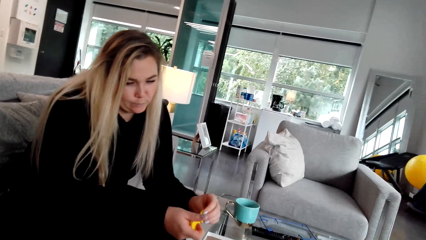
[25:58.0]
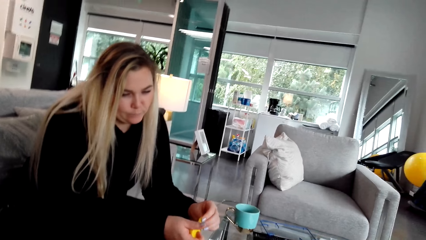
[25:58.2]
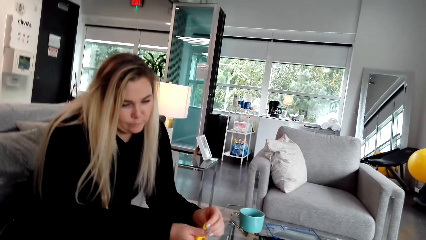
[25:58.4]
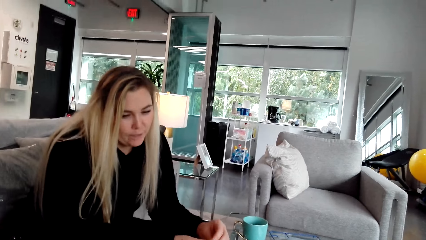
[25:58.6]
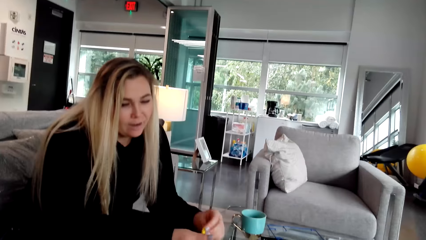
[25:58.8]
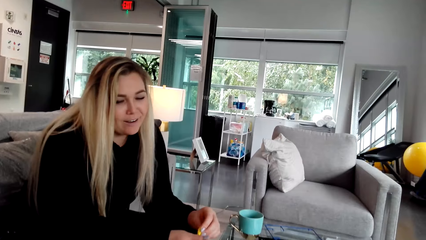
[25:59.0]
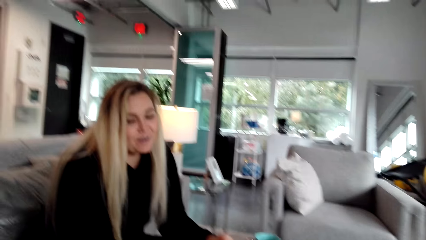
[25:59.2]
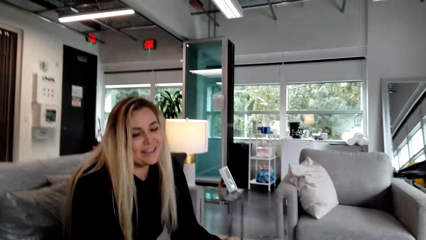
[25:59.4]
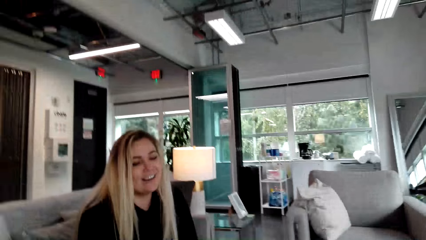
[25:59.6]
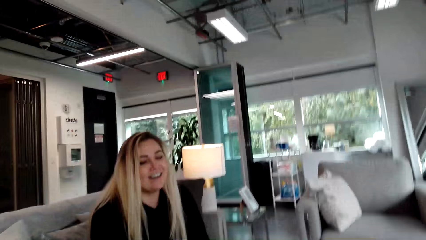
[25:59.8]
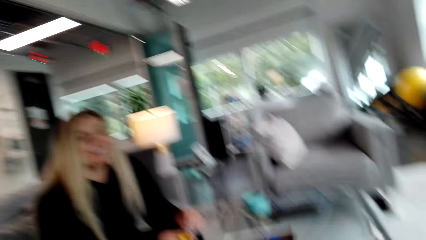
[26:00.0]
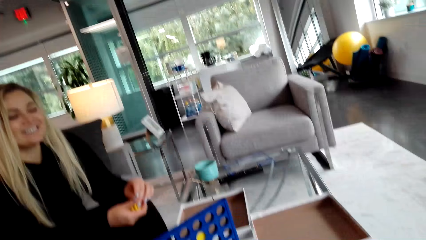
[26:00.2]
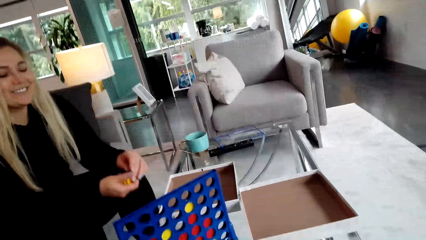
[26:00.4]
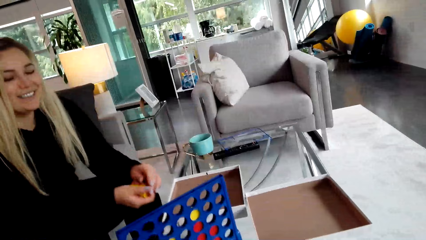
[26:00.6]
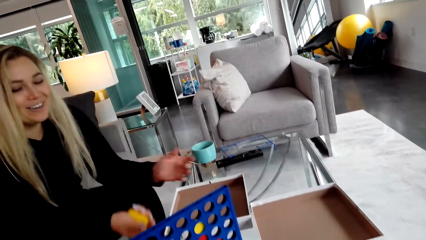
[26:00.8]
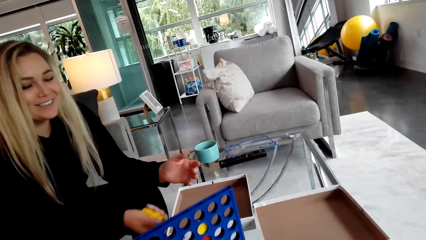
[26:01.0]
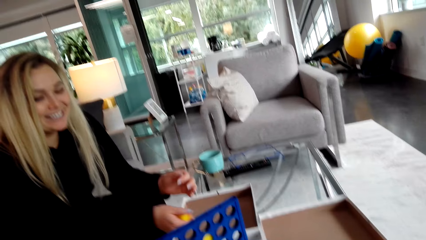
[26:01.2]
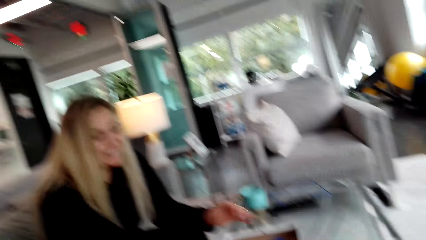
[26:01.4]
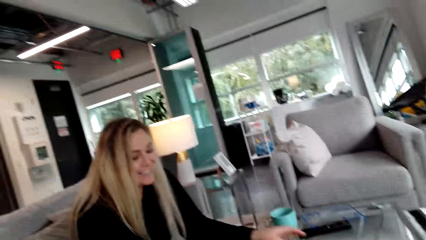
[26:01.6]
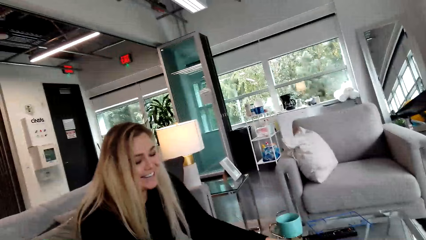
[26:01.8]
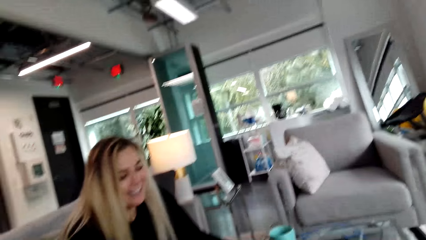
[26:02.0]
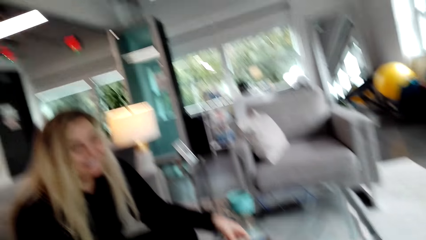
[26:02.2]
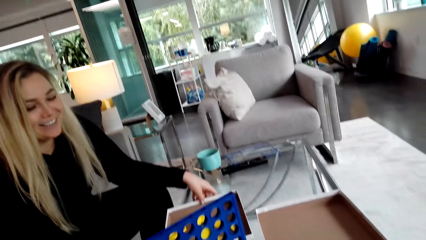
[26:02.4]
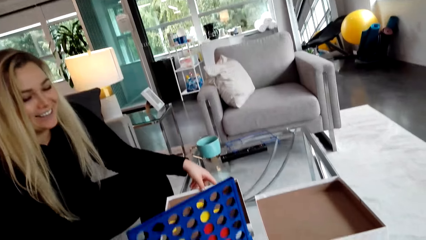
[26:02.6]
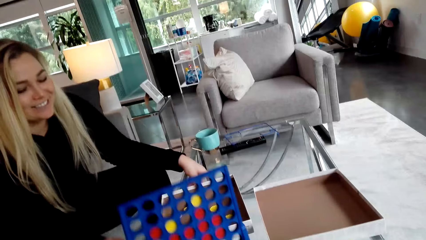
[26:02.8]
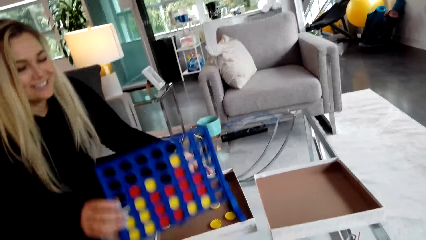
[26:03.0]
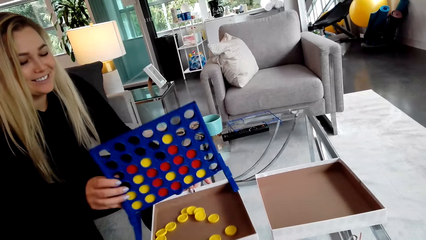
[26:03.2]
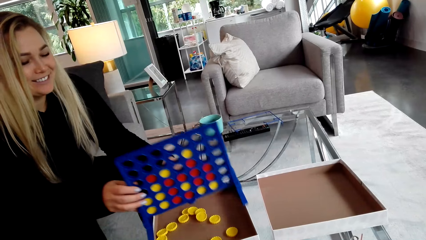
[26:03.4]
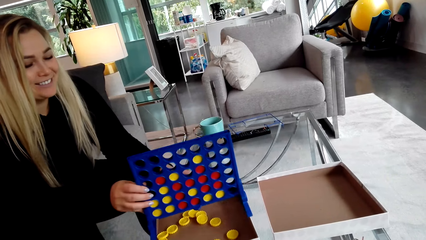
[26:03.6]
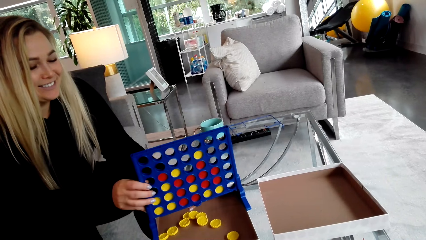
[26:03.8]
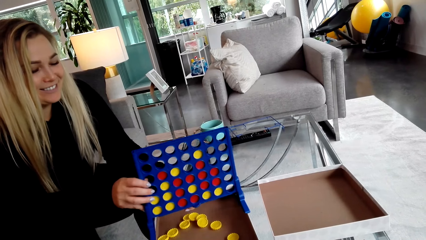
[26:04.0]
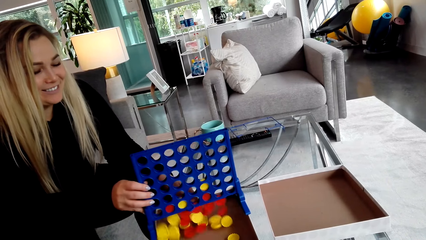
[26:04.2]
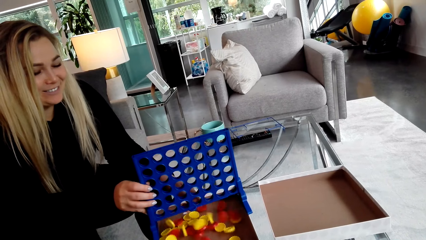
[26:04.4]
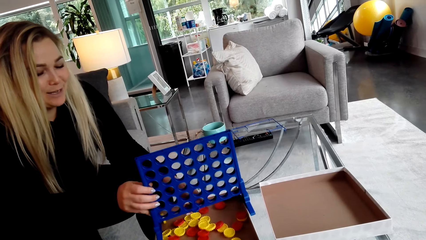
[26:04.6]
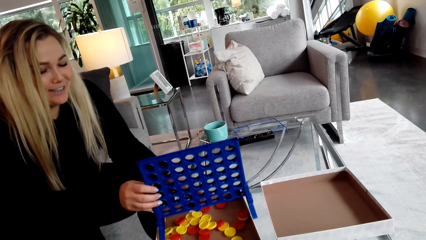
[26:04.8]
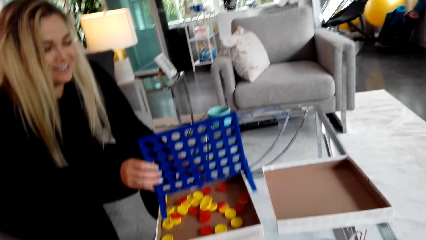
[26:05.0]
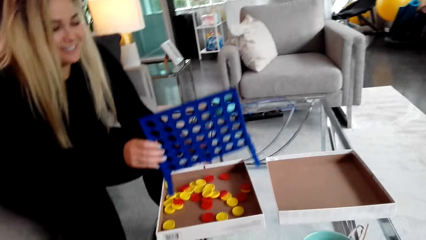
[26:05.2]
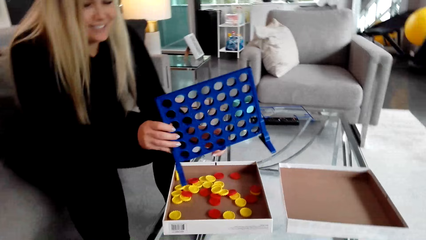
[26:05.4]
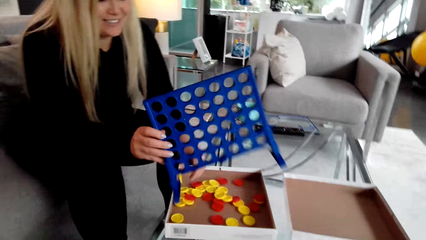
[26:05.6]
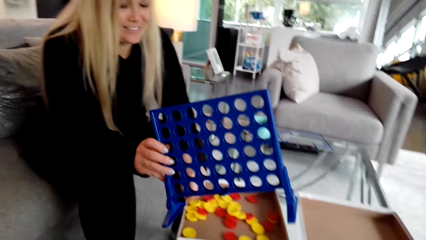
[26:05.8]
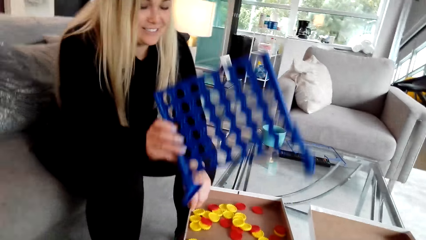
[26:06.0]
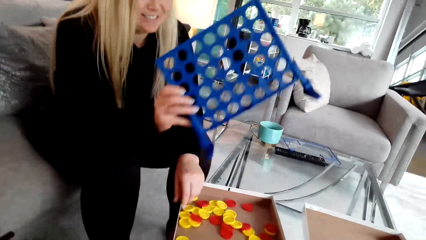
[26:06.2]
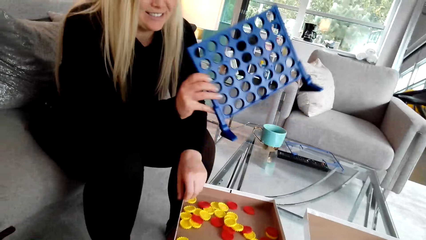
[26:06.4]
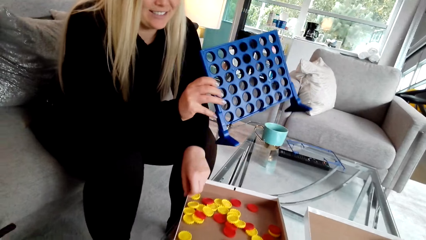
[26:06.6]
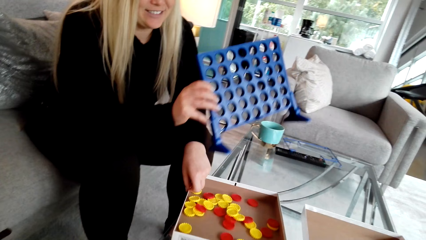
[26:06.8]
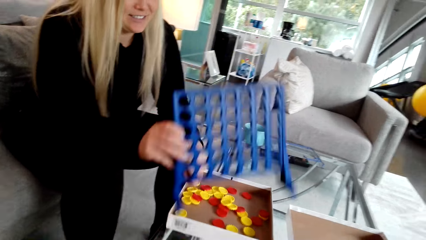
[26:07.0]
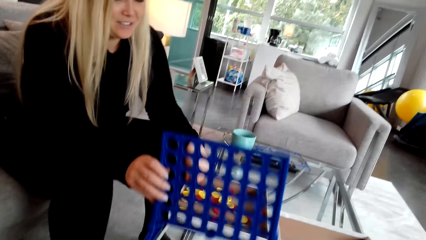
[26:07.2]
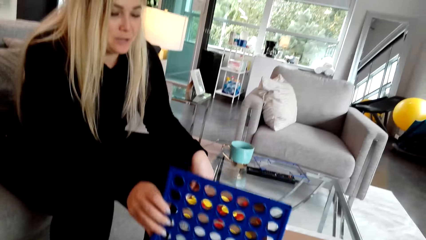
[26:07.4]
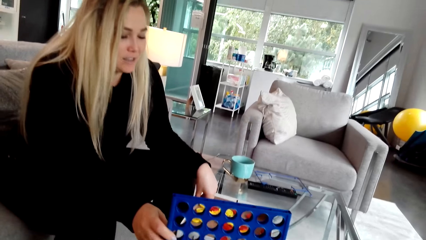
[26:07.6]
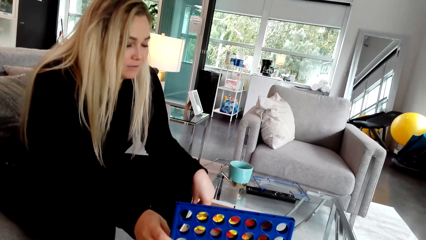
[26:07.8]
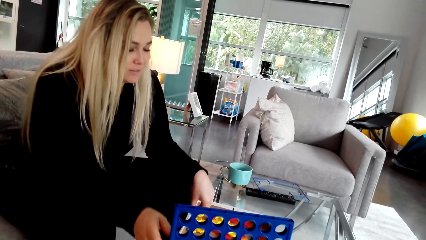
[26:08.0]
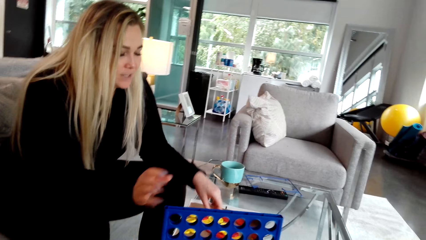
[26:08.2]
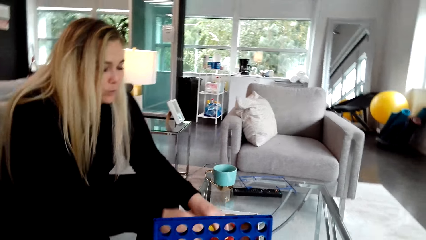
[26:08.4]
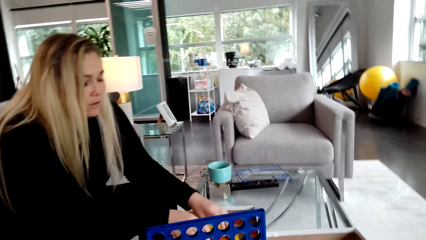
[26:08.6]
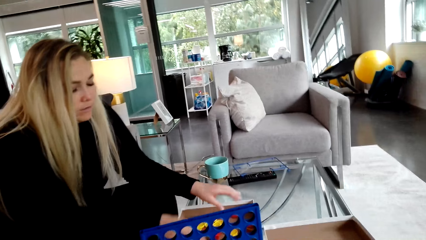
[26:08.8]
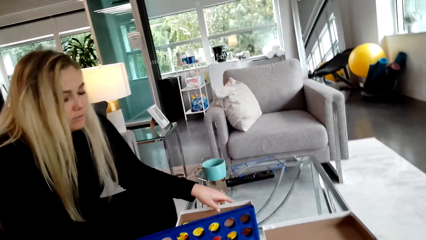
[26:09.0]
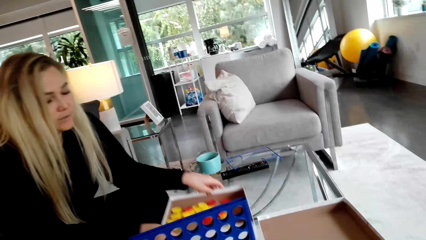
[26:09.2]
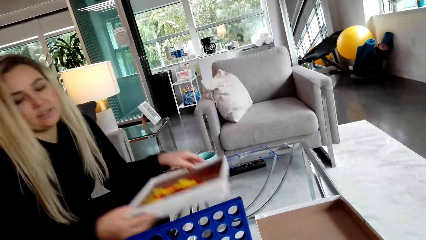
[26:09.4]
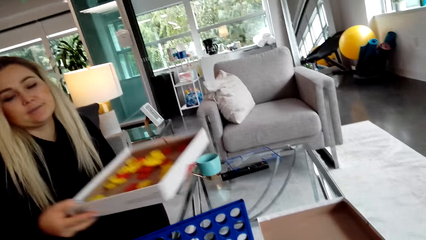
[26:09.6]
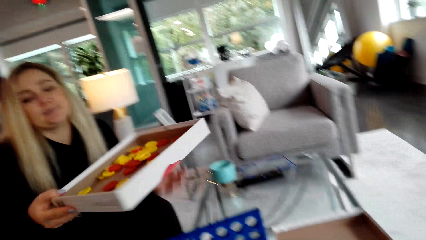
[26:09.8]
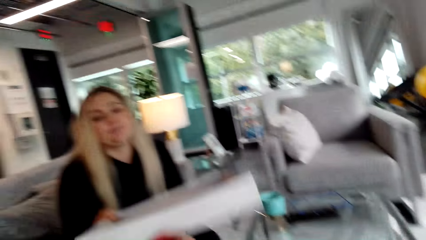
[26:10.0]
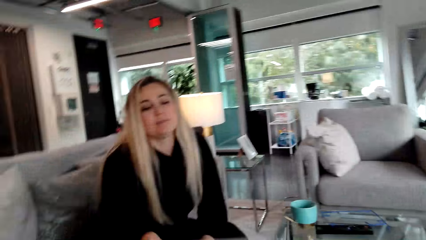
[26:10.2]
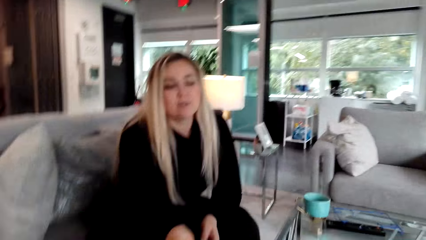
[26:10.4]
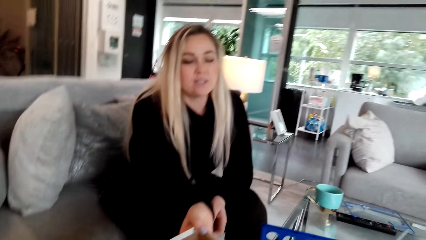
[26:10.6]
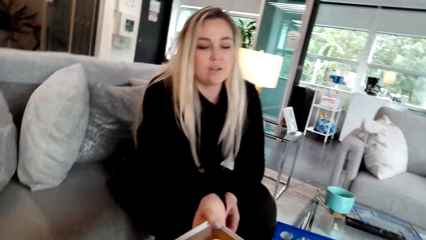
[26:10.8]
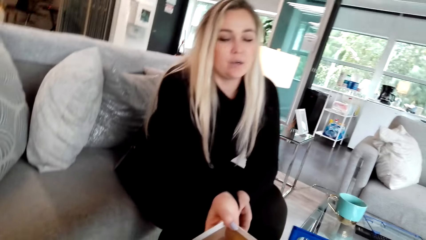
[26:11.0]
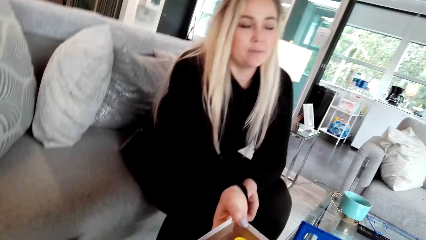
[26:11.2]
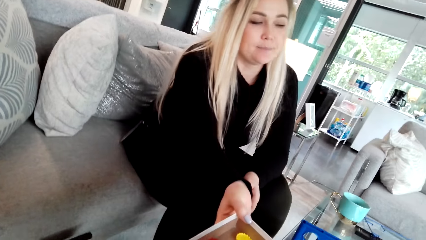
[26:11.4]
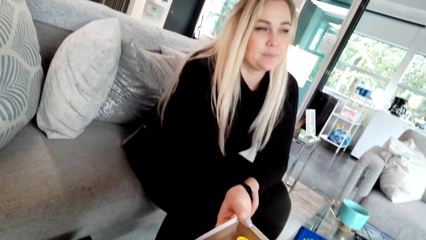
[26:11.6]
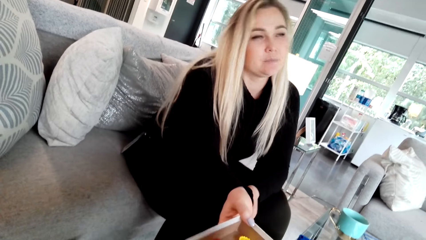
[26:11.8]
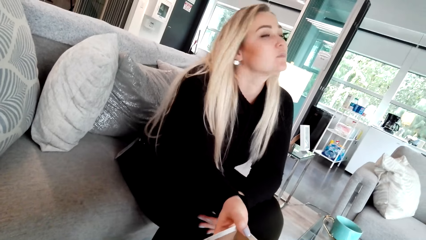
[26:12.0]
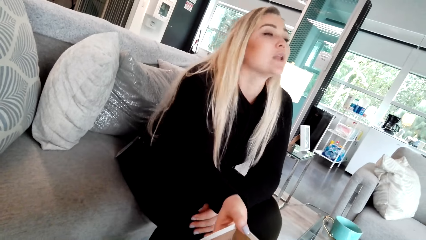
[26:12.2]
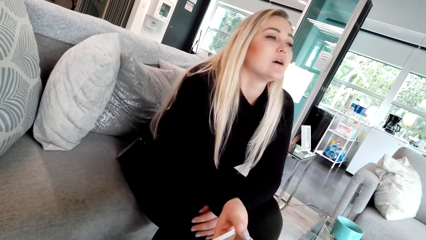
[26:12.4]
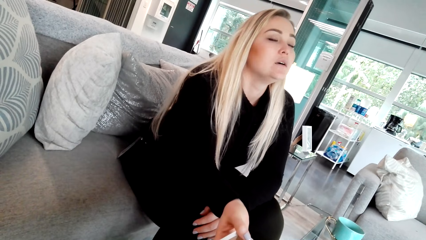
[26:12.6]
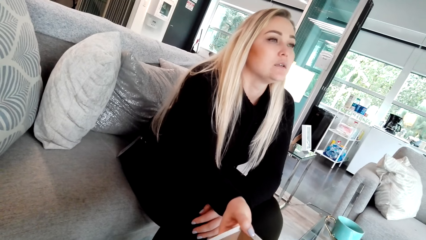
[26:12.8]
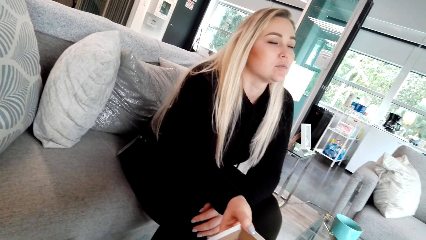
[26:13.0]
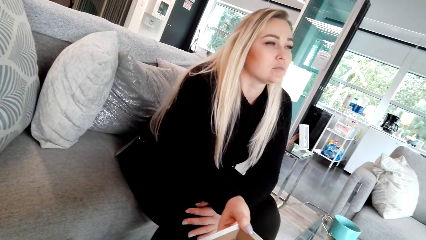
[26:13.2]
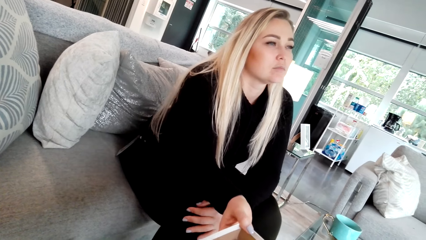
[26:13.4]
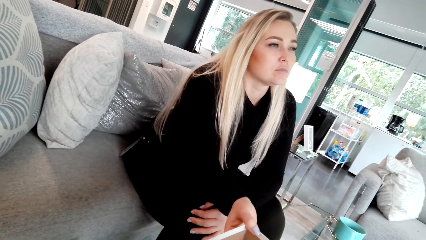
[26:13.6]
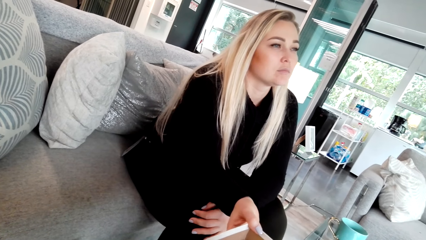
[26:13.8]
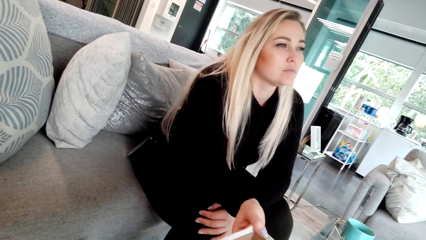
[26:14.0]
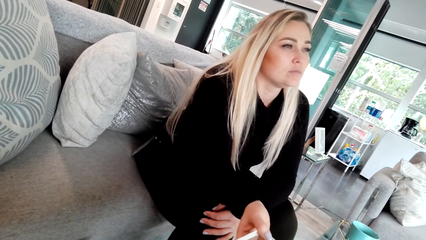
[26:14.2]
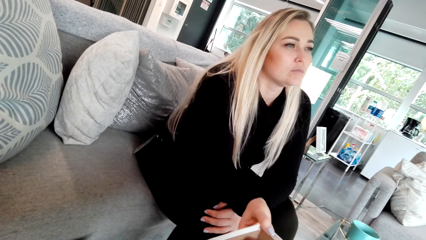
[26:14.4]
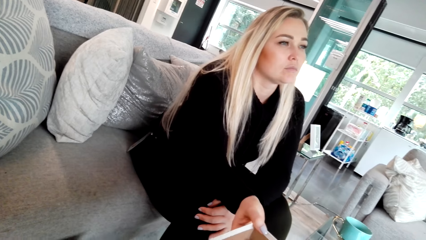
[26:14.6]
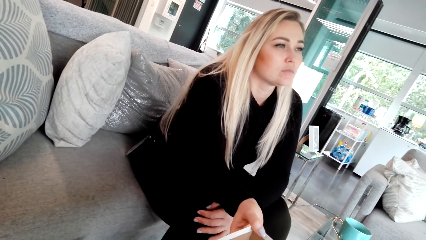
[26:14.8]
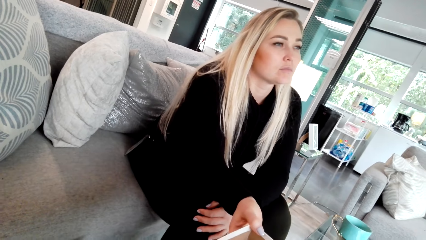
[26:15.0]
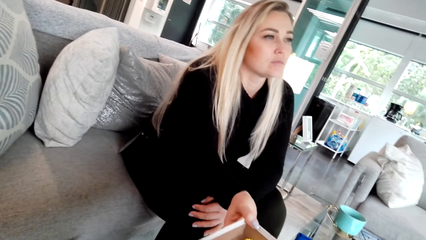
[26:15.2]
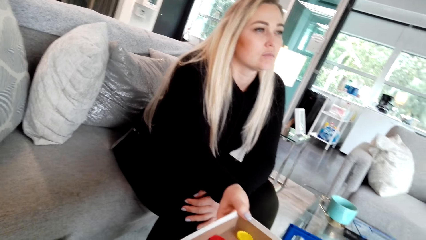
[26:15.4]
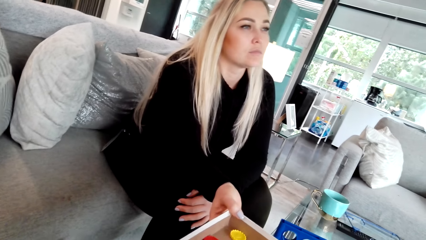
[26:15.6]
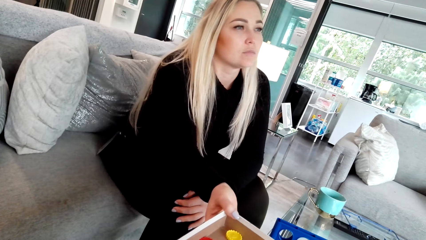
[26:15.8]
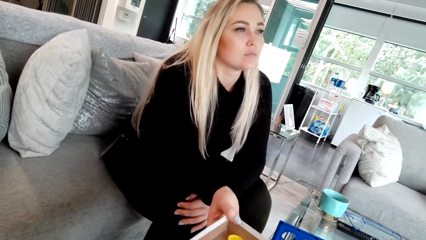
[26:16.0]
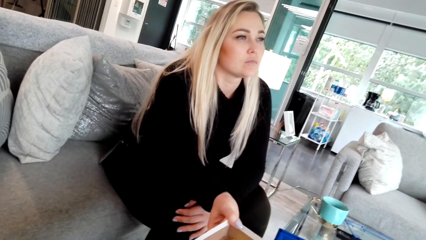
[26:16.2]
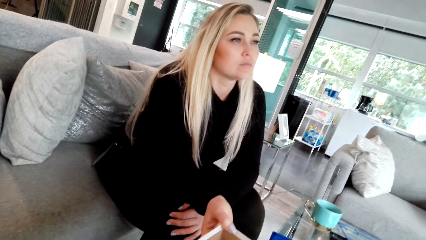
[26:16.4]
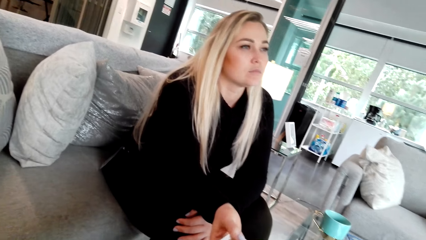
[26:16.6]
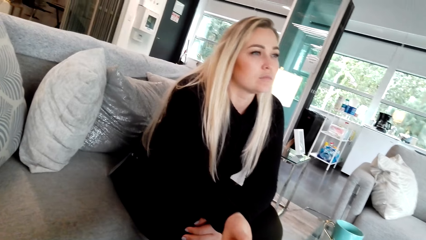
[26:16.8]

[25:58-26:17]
The camera wearer puts a bottle cap in something. They talk to a woman. The woman picks up the crate. The woman pours bottle caps in the box. The woman drags the carton or box on the table. She puts something on the table. She takes the box. She hands the camera wearer the crate. She talks to the camera wearer. The camera wearer picks up the bottle caps.
